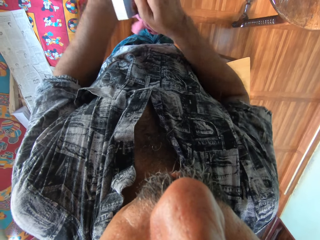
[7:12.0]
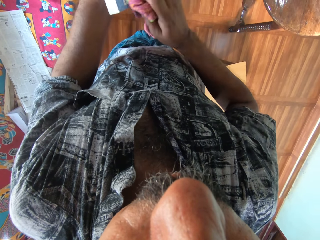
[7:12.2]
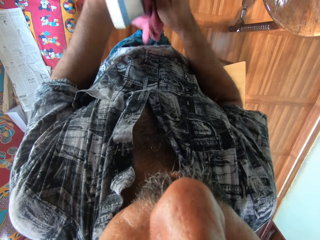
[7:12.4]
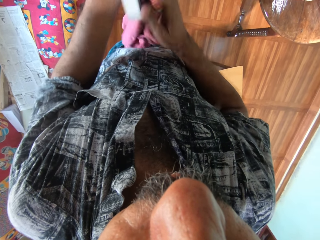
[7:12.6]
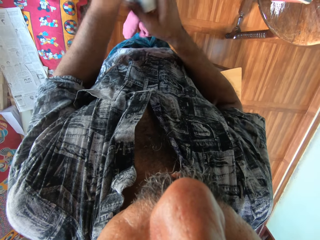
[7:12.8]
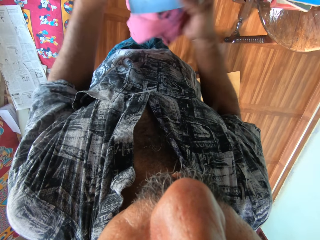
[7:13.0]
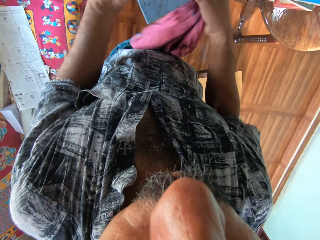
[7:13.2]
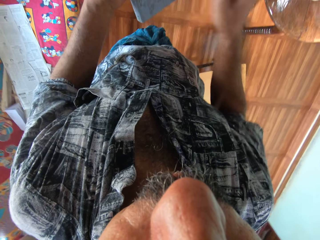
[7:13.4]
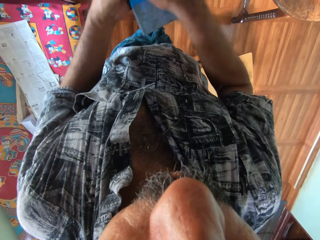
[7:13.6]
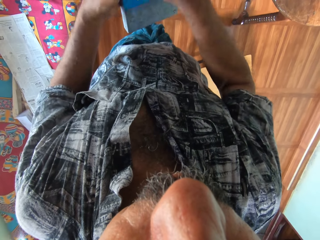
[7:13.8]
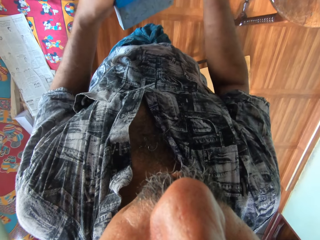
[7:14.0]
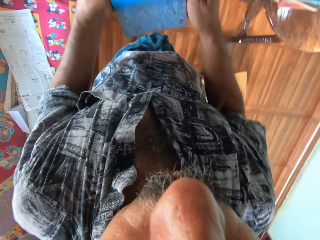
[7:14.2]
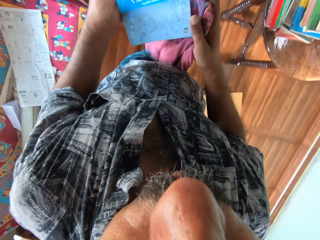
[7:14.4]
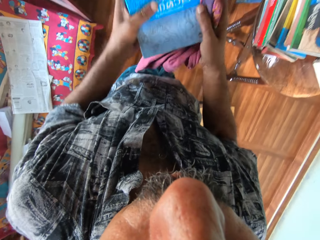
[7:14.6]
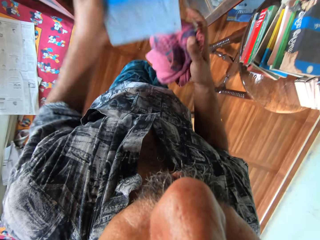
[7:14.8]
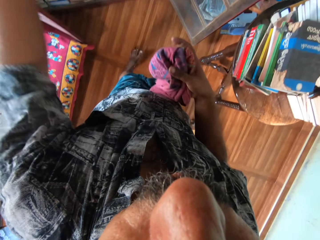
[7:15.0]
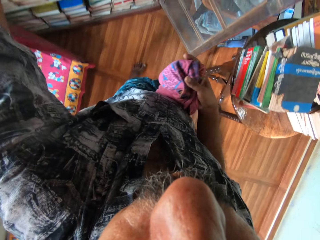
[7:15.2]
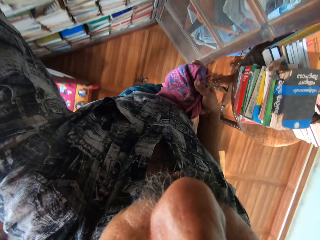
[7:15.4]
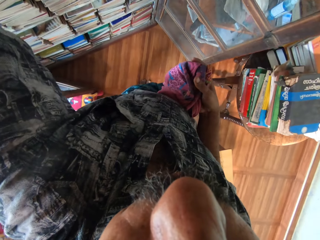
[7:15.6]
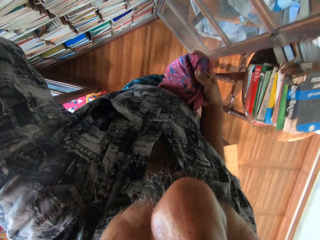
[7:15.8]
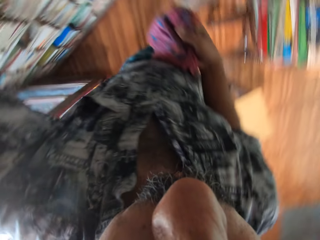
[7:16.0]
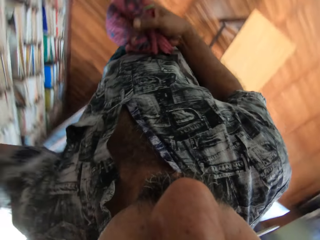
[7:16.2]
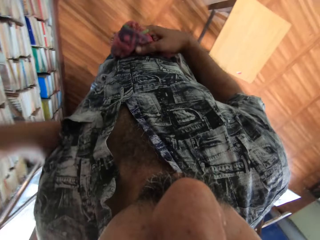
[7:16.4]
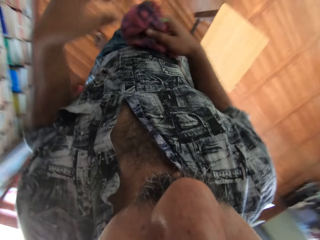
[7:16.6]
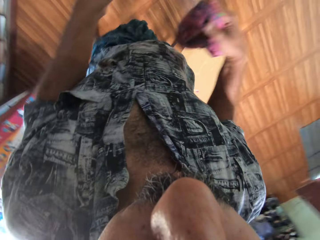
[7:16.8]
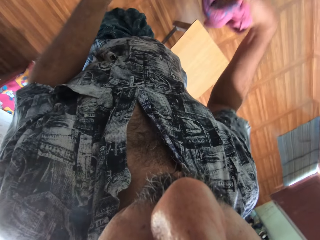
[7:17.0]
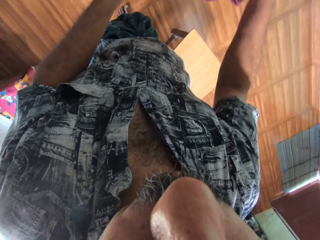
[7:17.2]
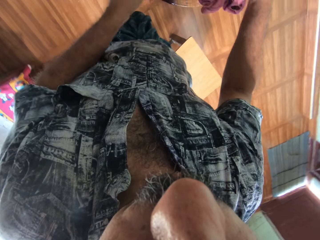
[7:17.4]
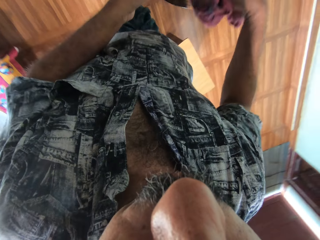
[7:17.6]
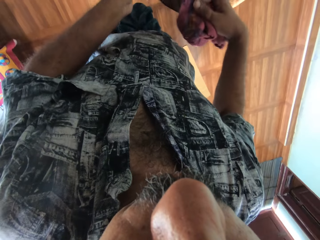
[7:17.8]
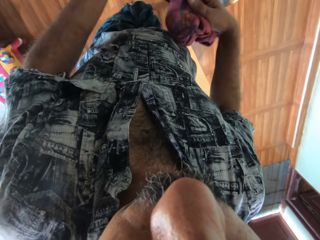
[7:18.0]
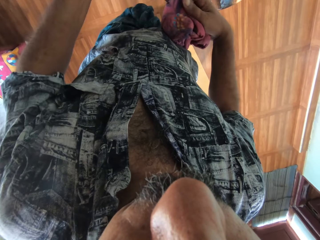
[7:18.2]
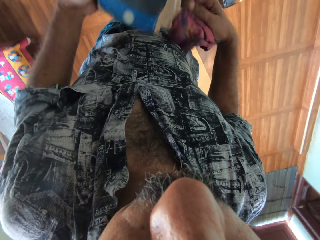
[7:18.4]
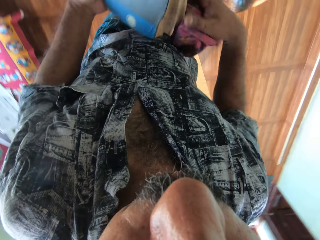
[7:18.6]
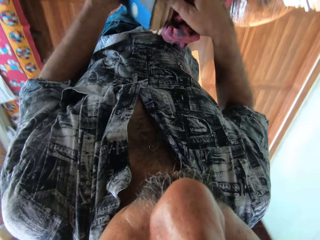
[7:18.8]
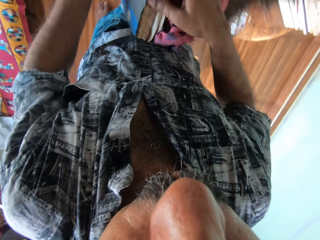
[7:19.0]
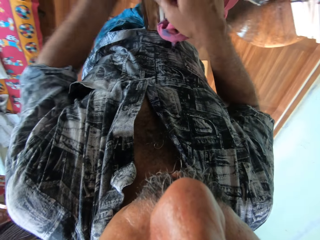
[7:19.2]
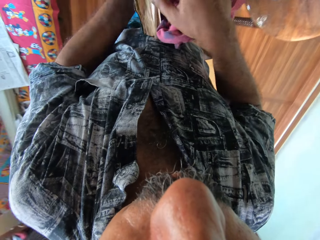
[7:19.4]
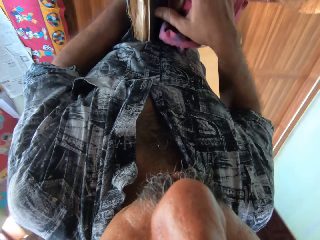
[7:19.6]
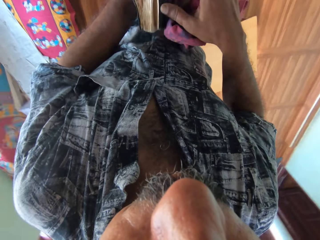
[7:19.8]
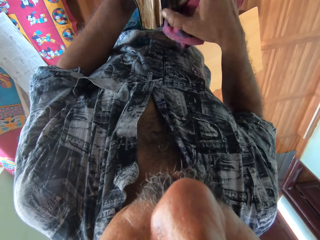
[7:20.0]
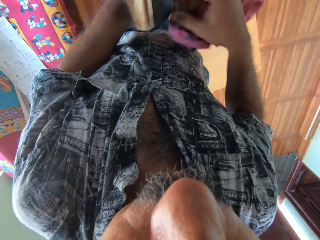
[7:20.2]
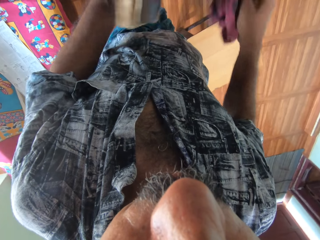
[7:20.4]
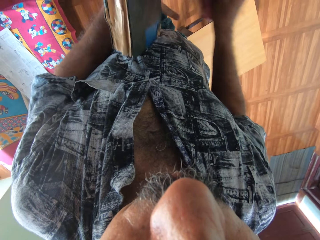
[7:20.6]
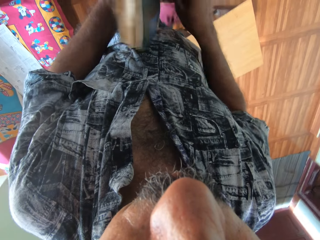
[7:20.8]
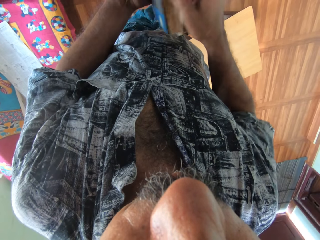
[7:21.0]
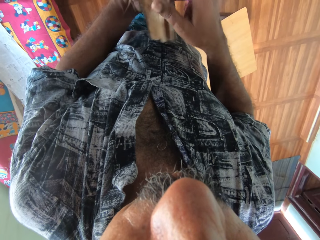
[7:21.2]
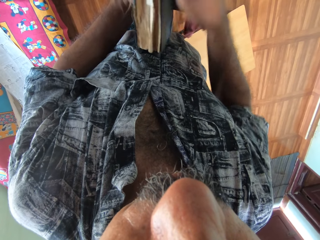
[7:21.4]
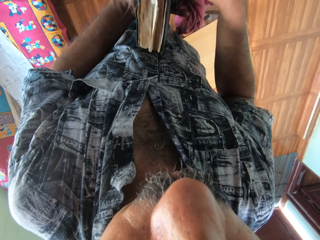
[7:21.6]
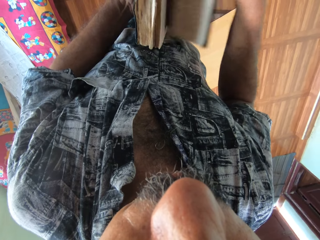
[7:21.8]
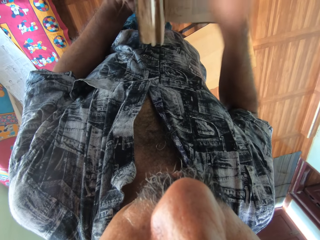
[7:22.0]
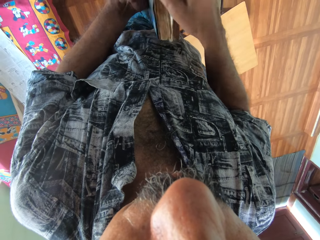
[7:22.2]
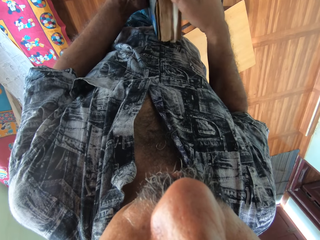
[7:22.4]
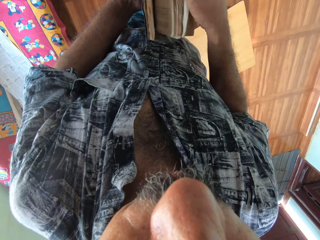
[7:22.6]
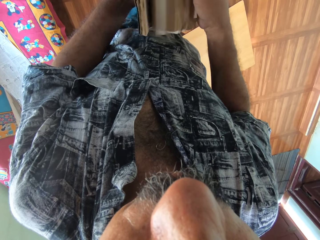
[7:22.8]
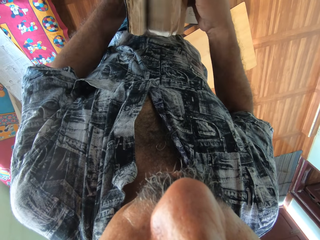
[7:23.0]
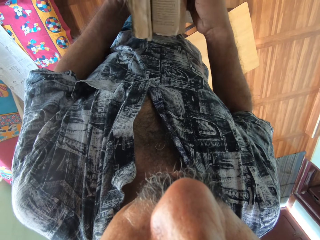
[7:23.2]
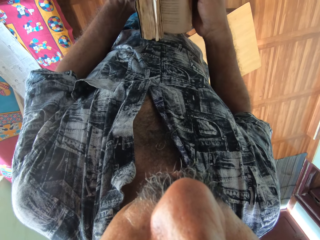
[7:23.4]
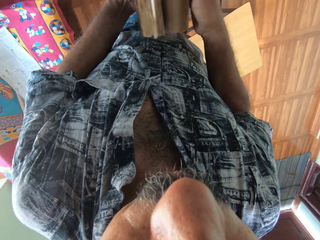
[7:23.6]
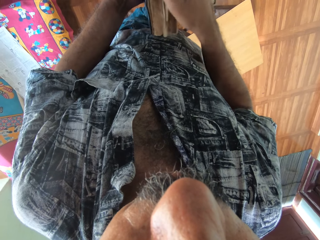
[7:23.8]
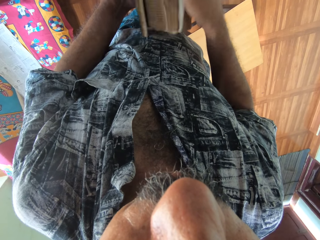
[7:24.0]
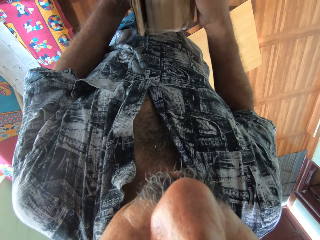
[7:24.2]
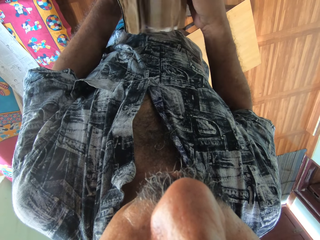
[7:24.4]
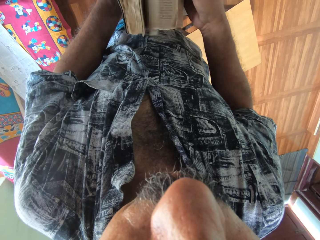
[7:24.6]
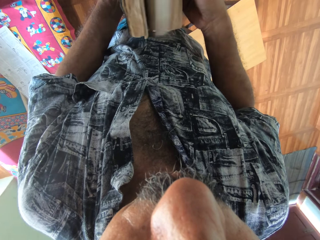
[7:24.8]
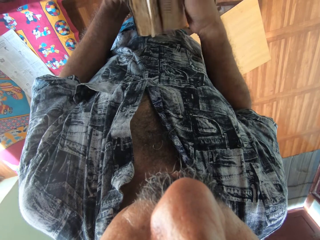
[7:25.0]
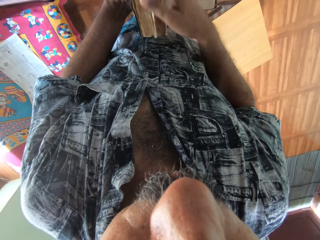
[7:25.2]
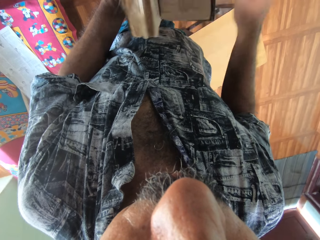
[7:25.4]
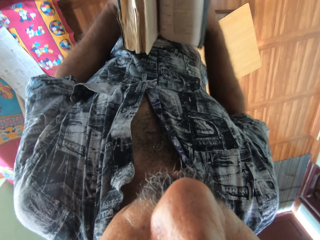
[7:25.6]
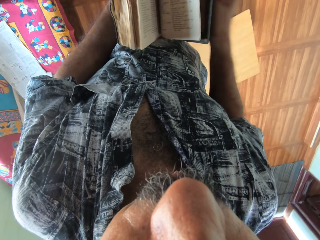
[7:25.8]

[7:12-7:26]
The camera wearer puts the book in the bookshelf with his left hand. He picks a book from the top of a table with both hands. He flips through the pages of the book with his hands. He opens the book.

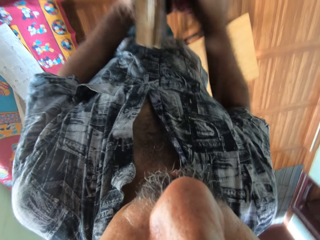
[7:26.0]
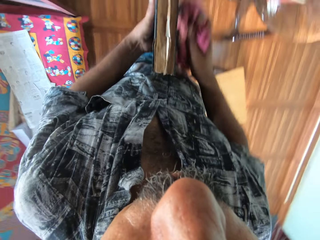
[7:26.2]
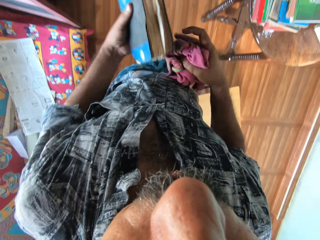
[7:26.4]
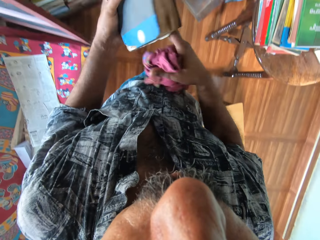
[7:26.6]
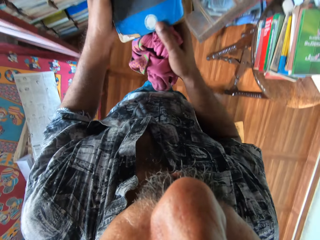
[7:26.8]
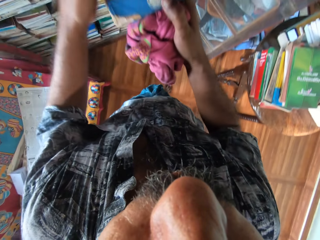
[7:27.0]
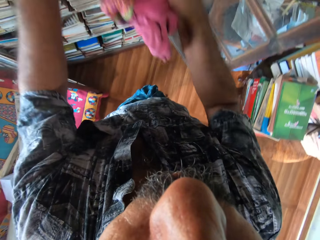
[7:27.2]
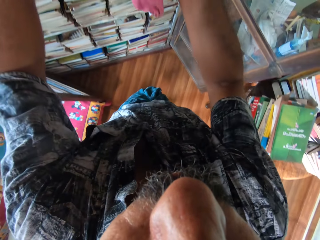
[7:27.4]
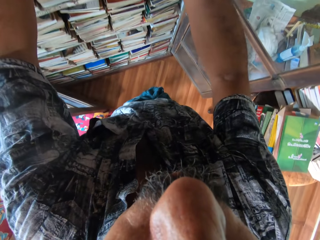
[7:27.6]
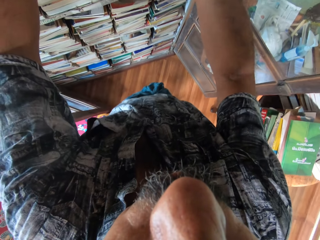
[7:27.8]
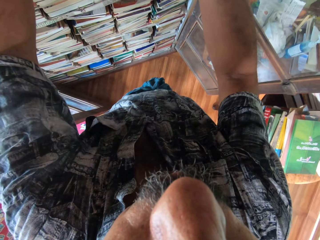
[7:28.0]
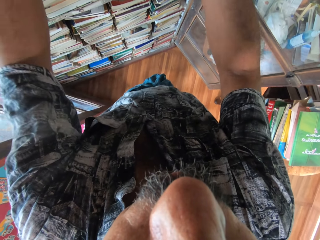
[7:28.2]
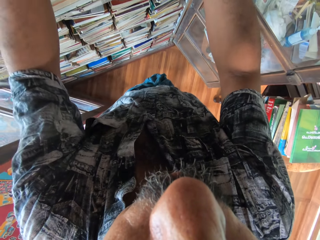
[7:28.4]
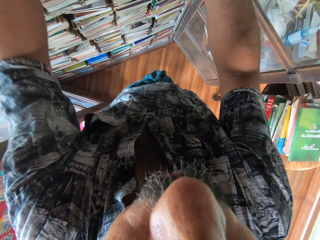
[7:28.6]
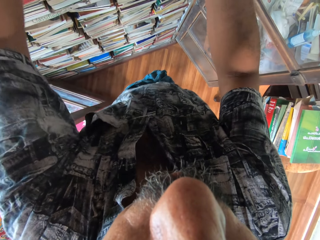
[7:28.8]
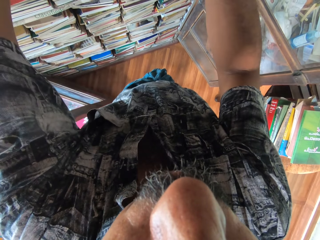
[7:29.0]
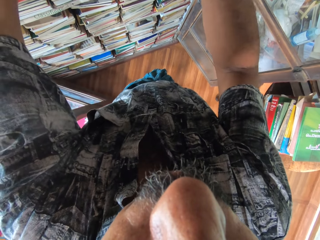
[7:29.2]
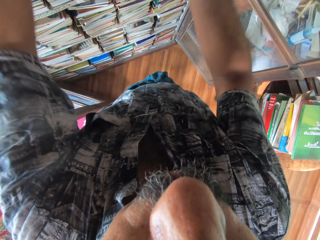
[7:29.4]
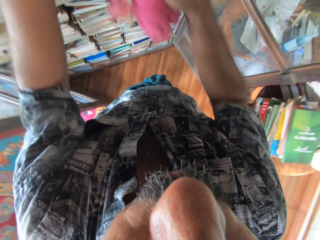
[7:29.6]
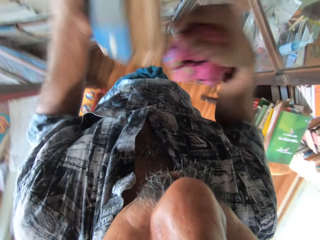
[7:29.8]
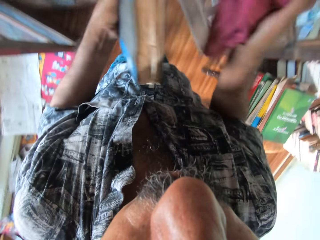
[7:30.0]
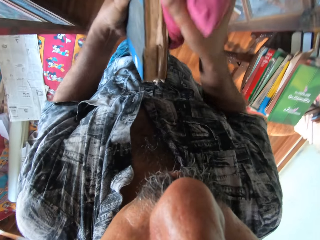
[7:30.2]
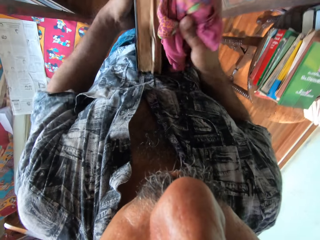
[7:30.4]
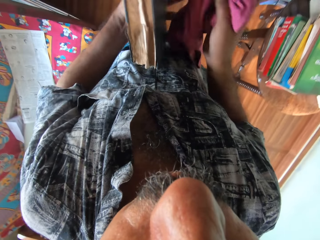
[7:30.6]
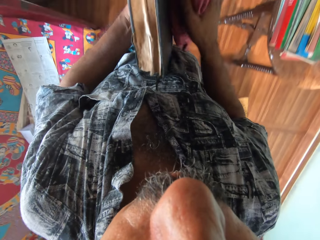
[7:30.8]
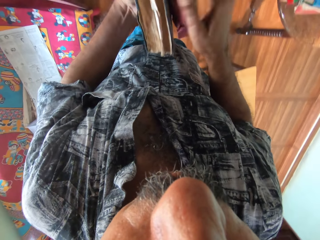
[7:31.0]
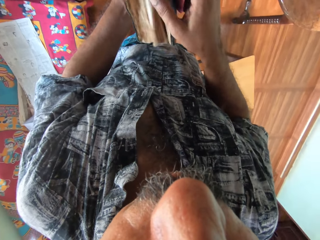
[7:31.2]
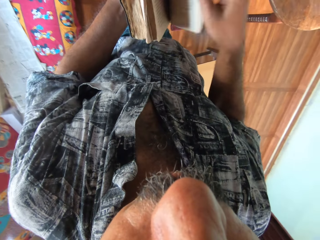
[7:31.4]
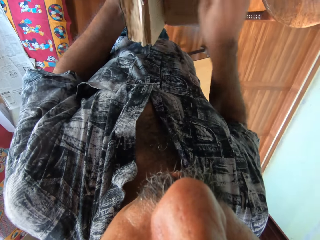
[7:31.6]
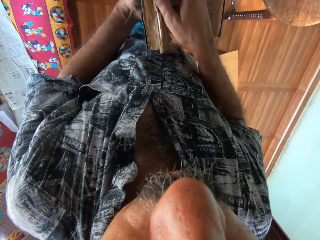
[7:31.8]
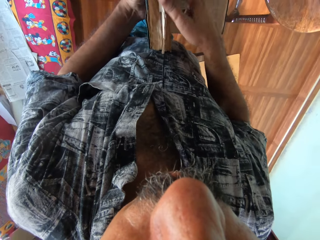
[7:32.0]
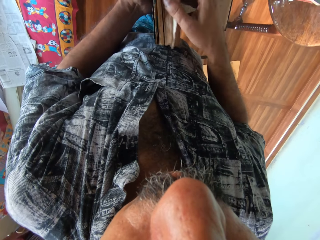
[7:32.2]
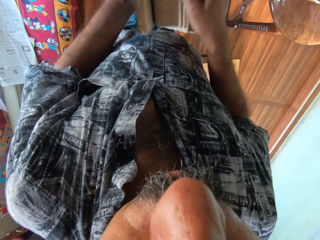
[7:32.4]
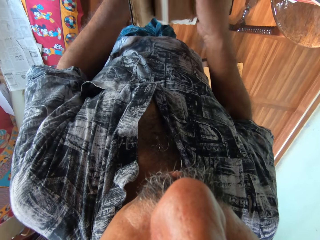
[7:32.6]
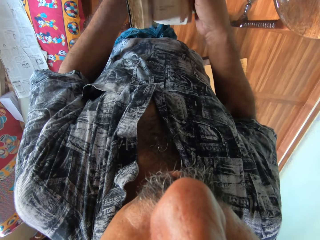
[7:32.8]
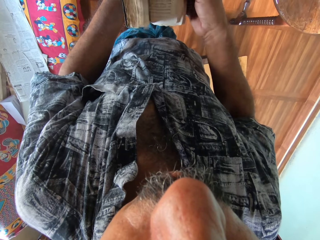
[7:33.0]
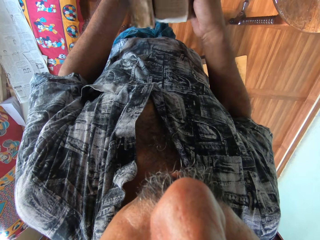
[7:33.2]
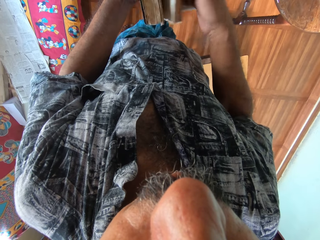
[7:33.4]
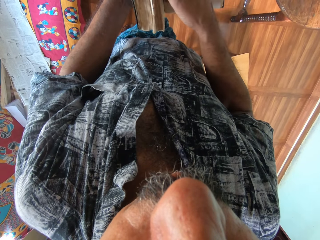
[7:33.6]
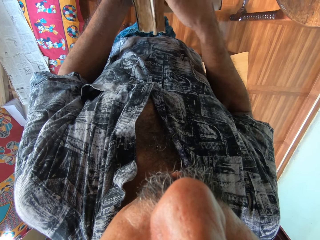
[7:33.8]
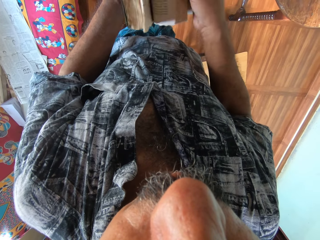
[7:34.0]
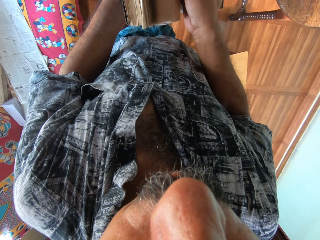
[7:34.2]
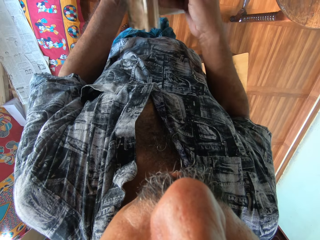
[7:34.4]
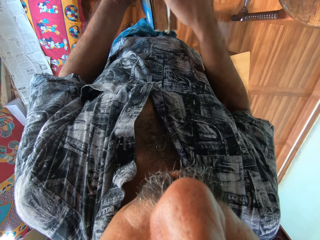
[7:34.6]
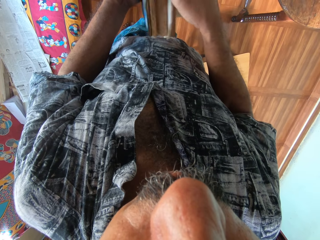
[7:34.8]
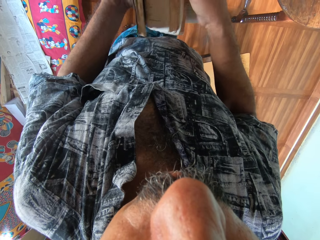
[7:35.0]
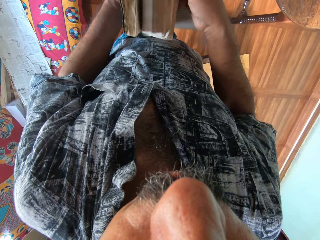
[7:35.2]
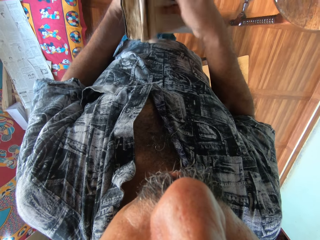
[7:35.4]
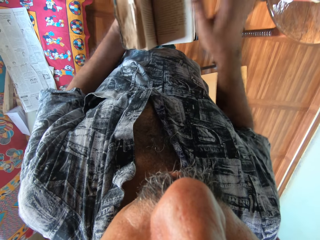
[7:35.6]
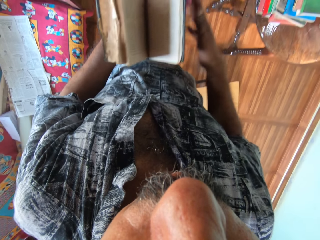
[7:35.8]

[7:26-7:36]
The camera wearer puts the book in the bookshelf with his left hand. He flips through the pages of the book with his hands. He opens the book.
